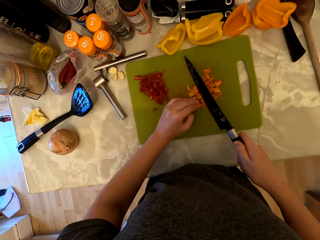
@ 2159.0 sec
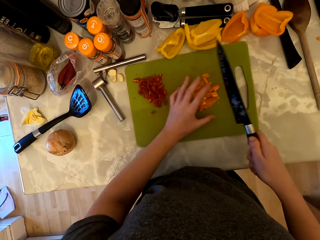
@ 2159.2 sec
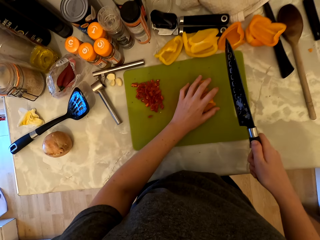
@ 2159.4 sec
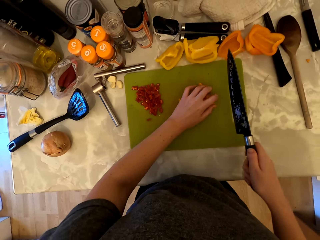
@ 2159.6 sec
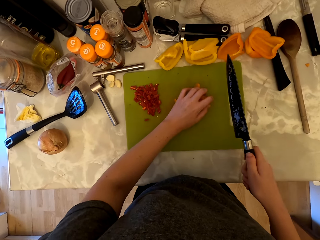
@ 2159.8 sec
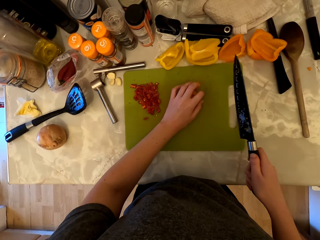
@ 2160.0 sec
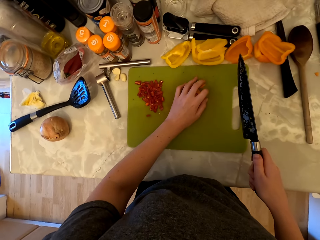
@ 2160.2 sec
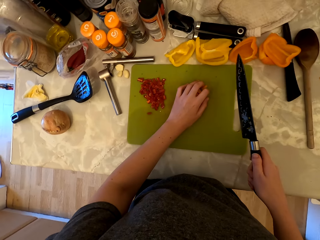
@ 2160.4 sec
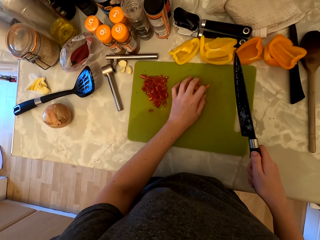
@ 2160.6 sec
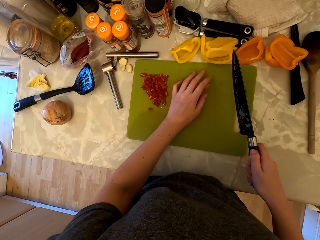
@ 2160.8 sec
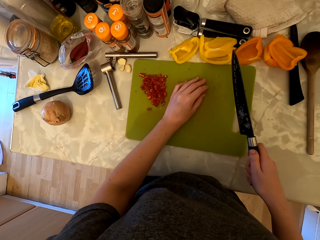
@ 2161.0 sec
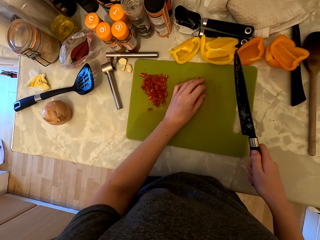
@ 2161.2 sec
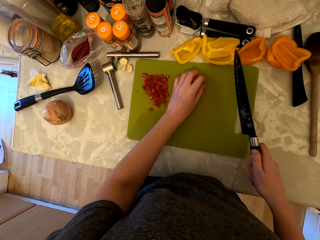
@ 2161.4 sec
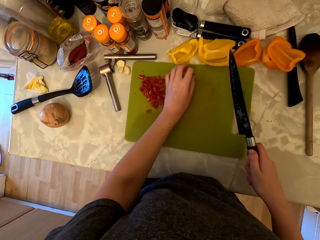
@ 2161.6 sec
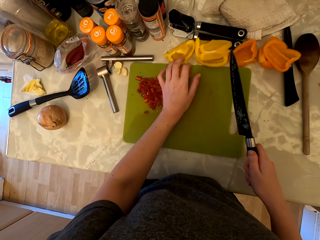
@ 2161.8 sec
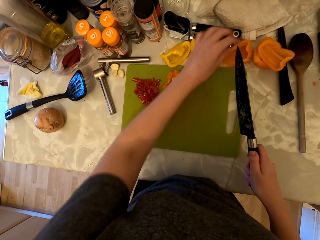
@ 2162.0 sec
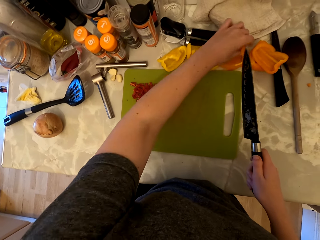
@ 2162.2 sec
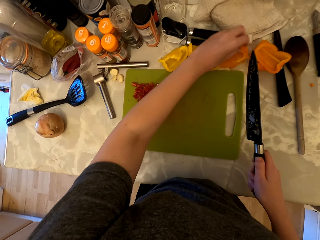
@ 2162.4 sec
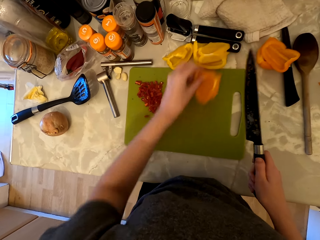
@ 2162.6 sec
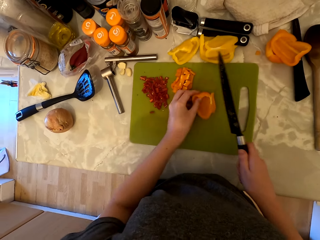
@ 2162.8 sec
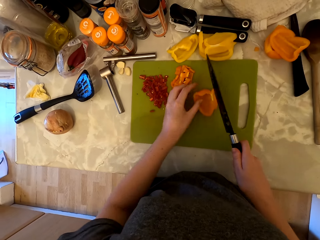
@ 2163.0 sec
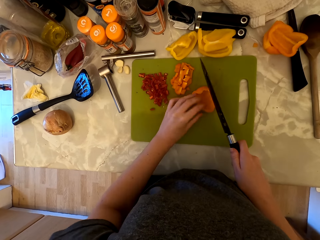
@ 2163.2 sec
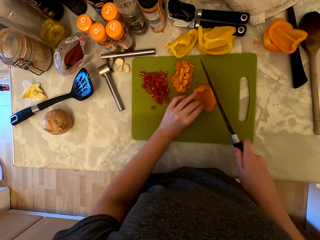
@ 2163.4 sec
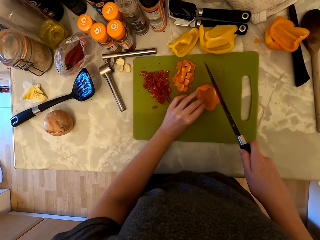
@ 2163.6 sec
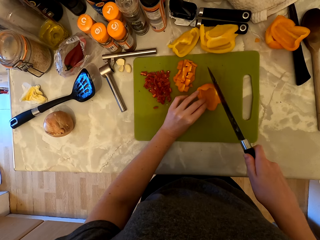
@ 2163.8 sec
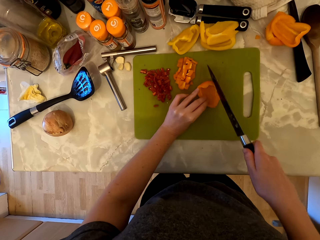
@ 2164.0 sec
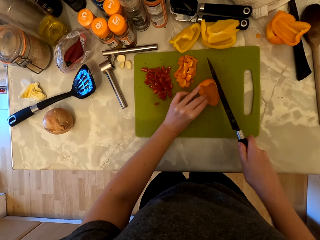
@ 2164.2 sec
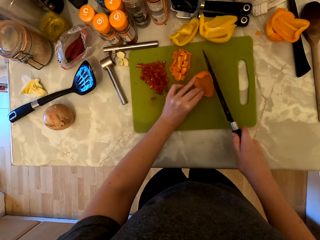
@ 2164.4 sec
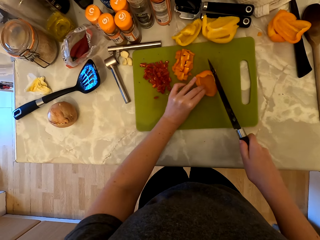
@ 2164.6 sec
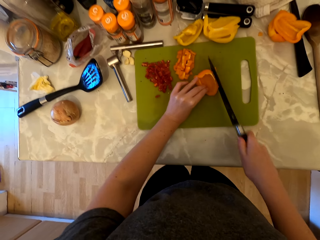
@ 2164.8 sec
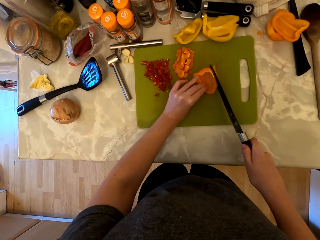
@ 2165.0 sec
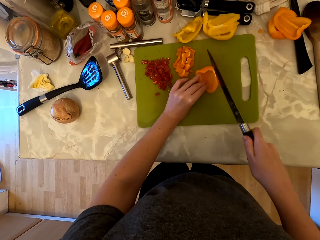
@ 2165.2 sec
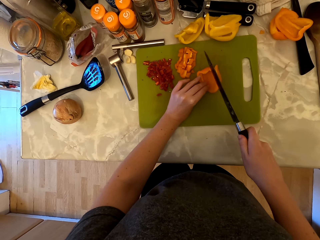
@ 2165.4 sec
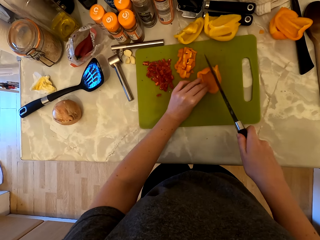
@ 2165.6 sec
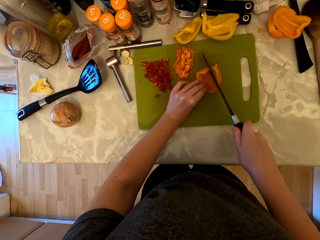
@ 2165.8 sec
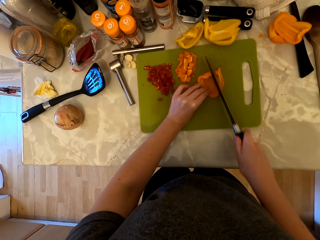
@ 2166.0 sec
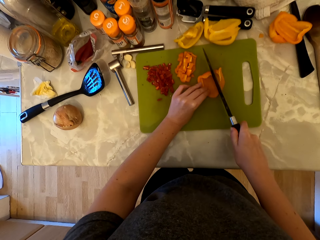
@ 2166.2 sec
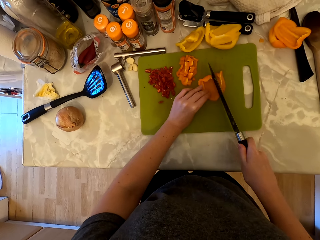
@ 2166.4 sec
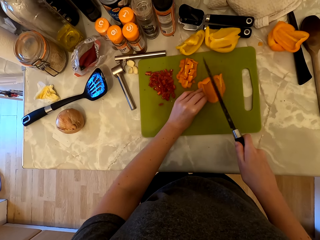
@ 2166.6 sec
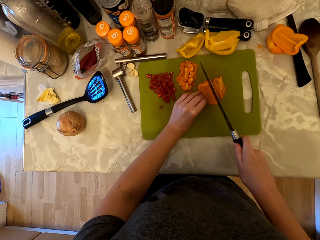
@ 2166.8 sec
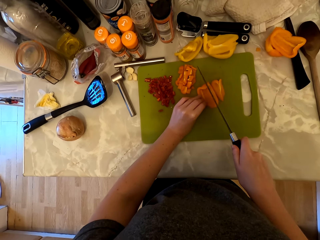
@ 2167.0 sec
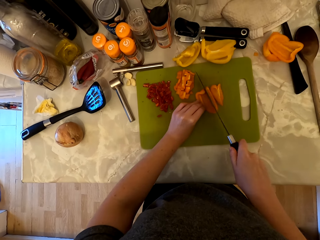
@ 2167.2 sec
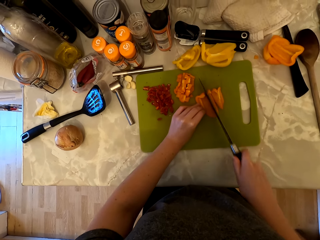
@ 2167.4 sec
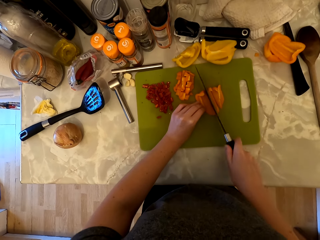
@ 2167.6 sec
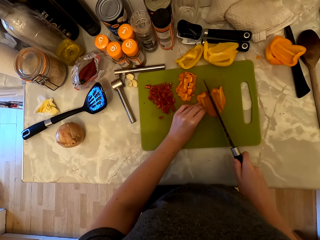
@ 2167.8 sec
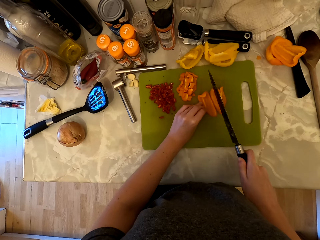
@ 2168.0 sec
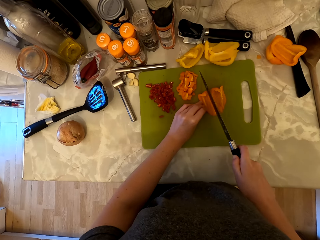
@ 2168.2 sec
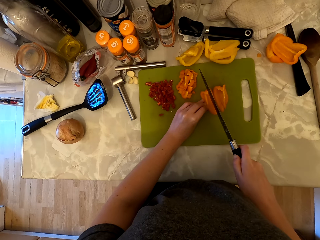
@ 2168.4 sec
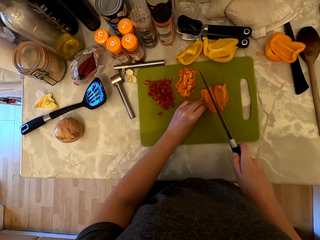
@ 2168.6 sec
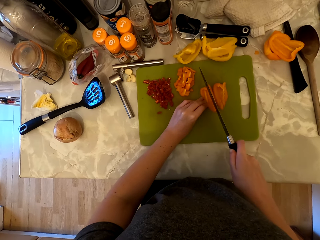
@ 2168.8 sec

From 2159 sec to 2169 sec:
The camera wearer sets aside the pieces of bell peppers. They pick up a piece of bell pepper, place the piece of bell pepper on the chopping board and cut the bell pepper into pieces.

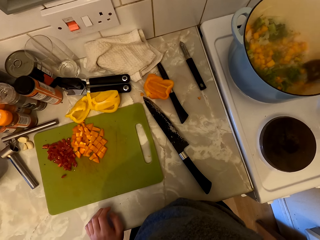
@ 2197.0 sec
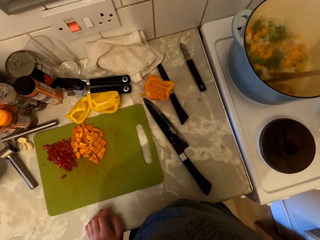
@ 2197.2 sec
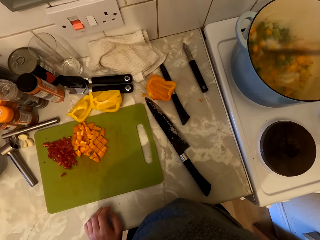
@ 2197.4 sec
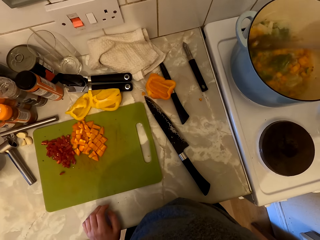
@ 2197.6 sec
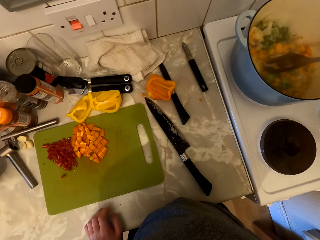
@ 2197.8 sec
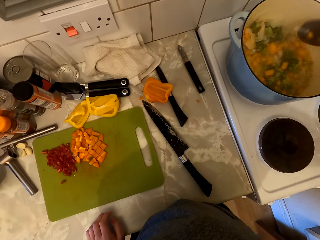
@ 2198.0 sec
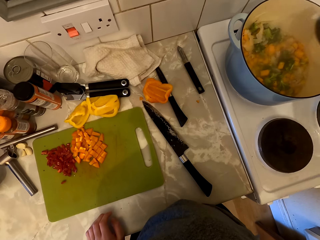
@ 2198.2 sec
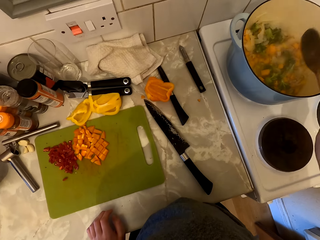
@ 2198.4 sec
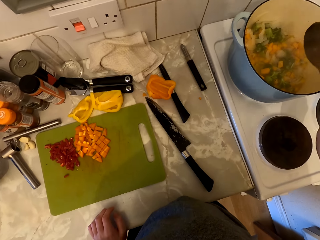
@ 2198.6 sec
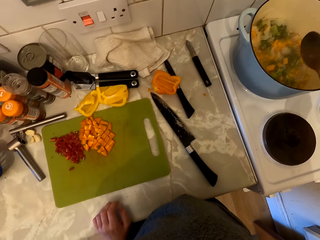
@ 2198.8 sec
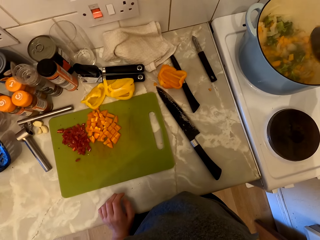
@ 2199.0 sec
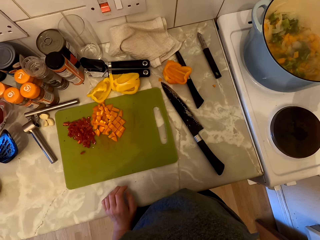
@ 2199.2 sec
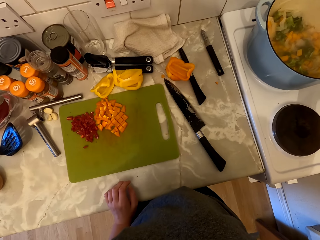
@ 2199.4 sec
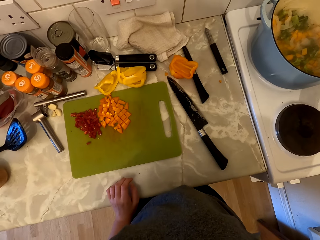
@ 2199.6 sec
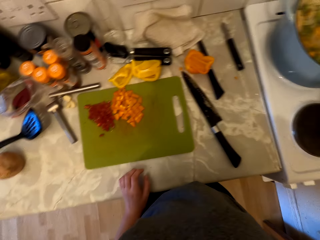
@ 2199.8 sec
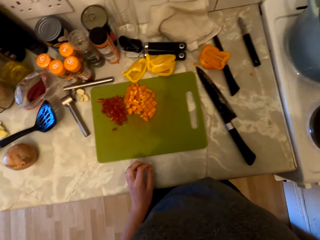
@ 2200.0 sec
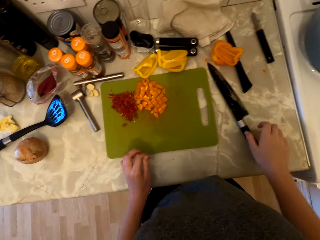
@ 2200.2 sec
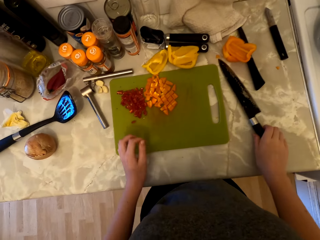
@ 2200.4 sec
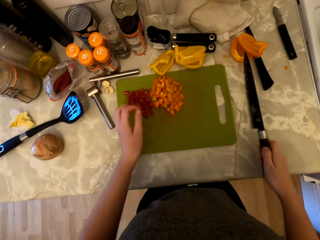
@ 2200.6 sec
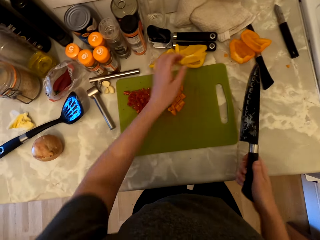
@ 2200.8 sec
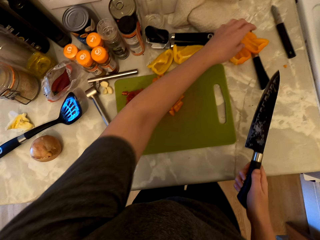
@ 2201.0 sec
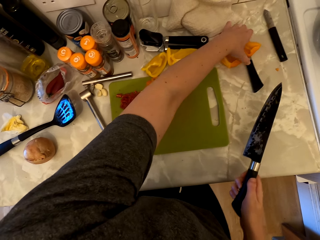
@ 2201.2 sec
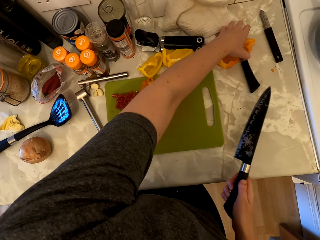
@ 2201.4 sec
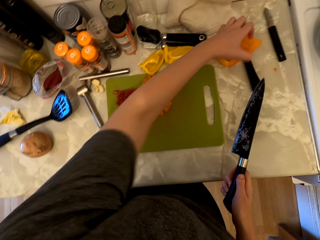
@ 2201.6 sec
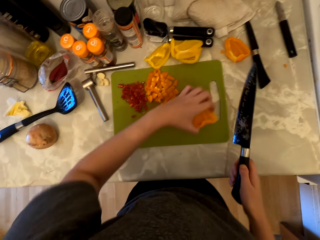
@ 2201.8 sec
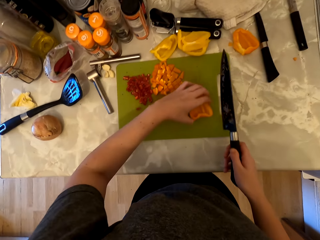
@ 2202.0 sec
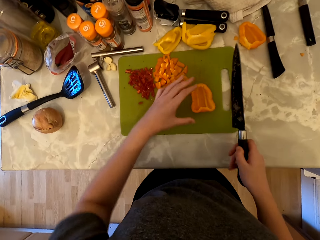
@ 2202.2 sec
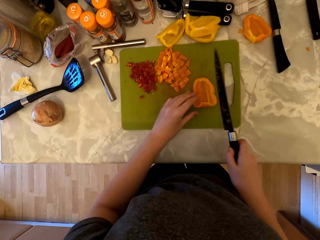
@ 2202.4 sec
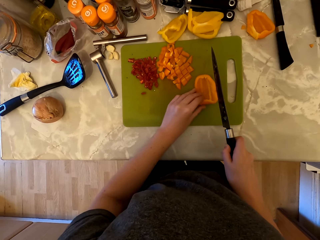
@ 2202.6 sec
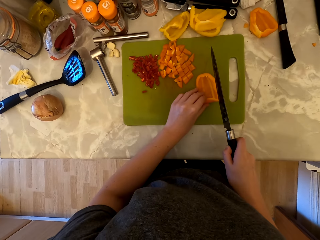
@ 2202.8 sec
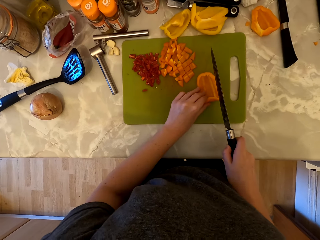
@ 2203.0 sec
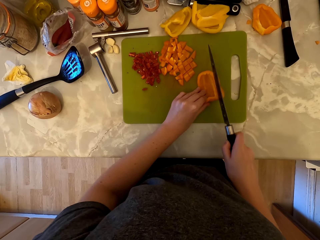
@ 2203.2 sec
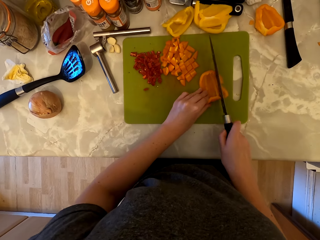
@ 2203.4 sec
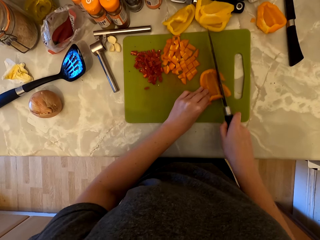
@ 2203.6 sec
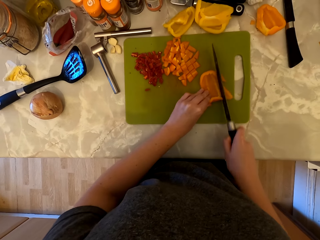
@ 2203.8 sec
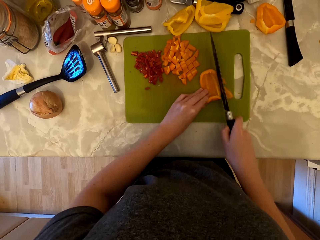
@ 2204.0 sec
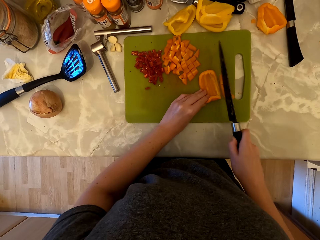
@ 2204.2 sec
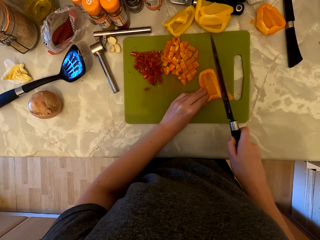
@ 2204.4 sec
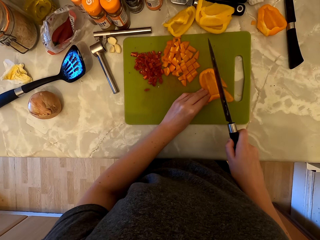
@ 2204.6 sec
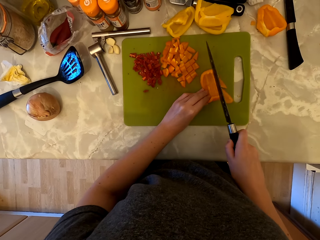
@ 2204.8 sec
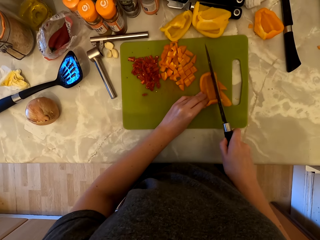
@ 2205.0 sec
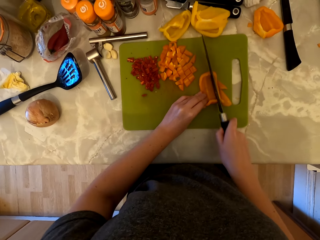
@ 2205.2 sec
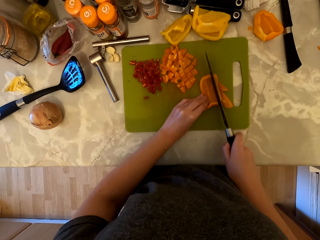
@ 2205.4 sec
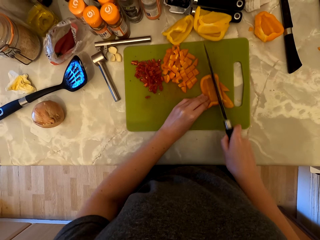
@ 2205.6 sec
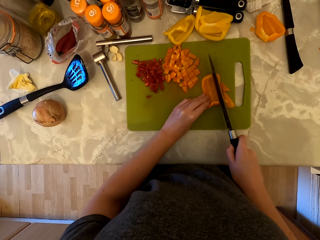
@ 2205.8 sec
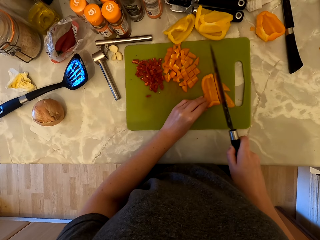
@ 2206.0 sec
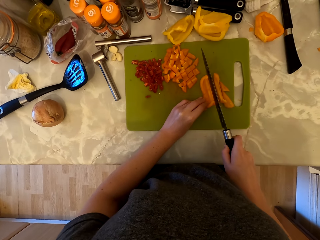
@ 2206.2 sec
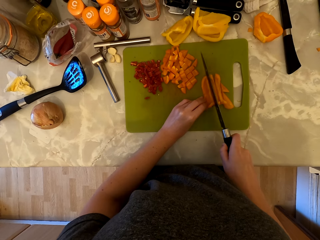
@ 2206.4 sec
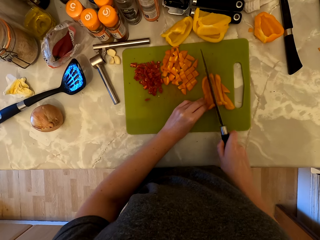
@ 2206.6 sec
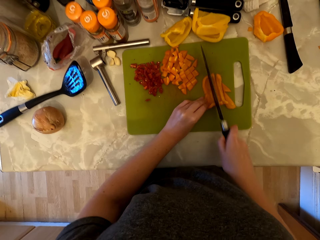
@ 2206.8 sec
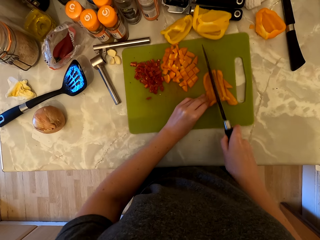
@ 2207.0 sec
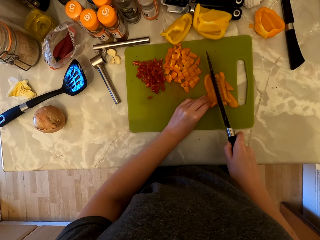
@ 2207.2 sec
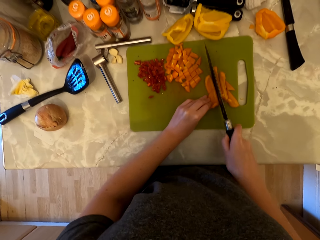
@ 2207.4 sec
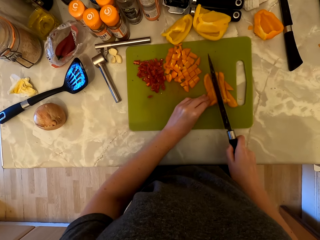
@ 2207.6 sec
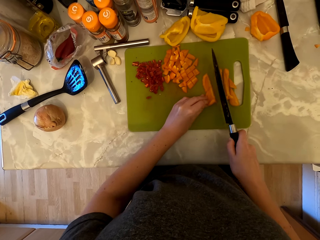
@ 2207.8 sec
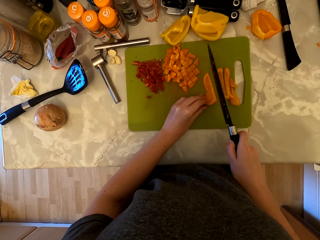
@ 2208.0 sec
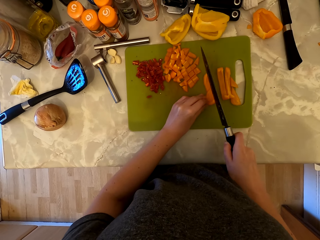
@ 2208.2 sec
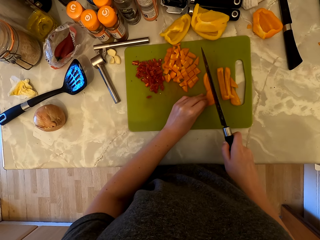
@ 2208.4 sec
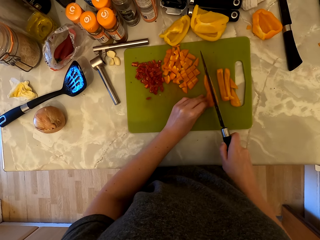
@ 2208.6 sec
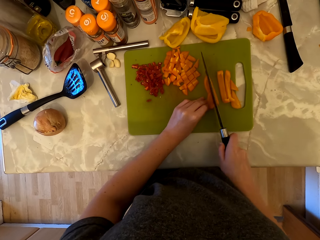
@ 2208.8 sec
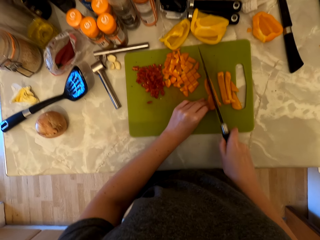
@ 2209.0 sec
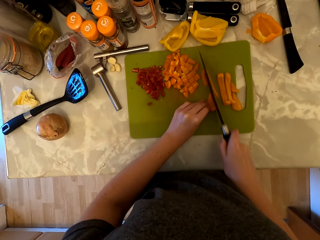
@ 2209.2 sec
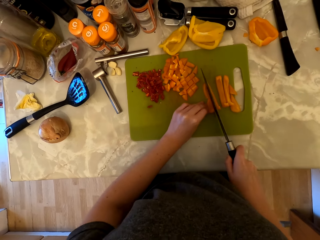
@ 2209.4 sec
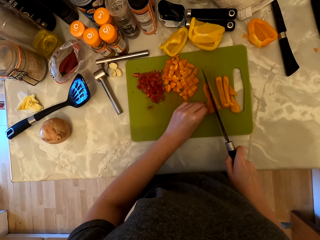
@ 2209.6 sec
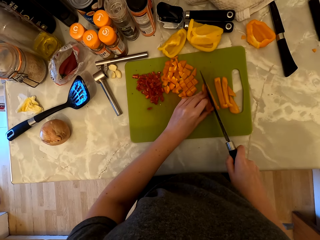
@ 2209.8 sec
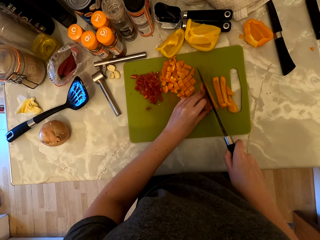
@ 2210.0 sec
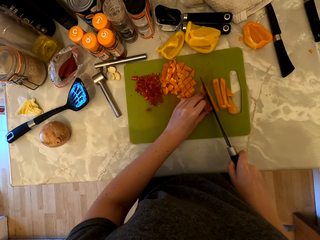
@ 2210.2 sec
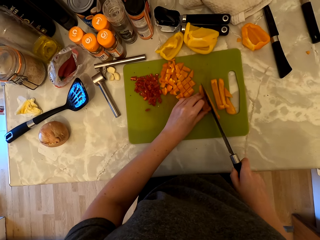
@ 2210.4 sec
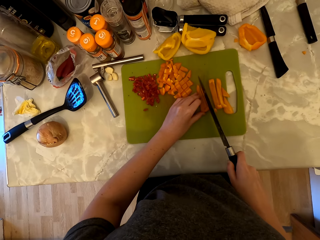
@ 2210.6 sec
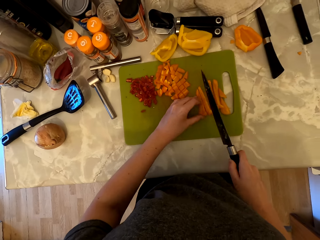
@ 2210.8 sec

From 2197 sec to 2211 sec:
The camera wearer hits the wooden spoon on the cooking pot. They pick up the knife from the cabinet. They pick up the bell pepper on the countertop, place the bell pepper on the chopping board and cut the bell pepper with the knife.
